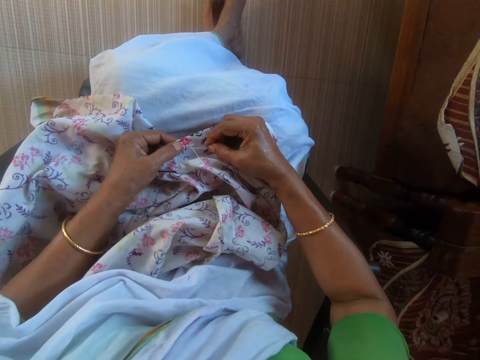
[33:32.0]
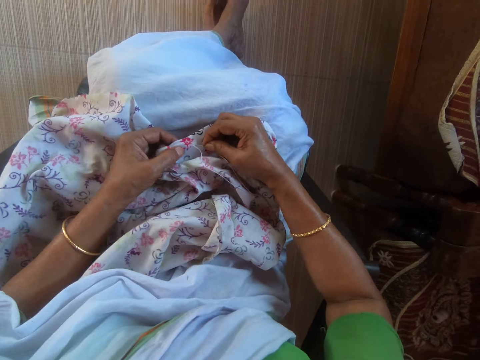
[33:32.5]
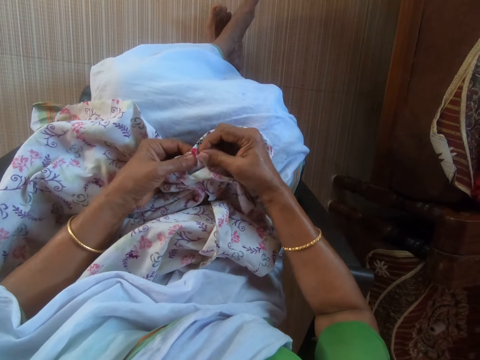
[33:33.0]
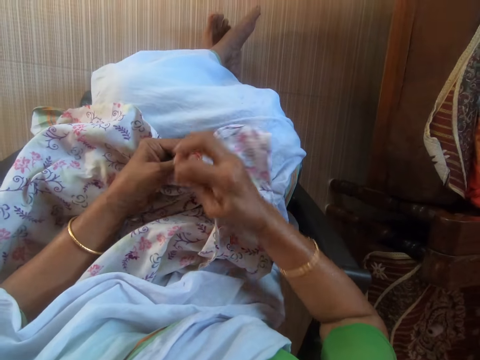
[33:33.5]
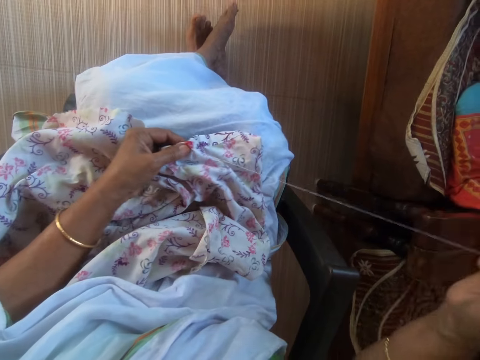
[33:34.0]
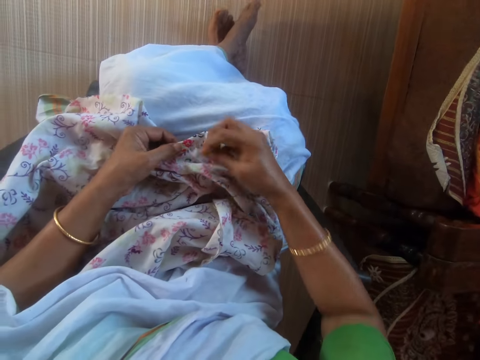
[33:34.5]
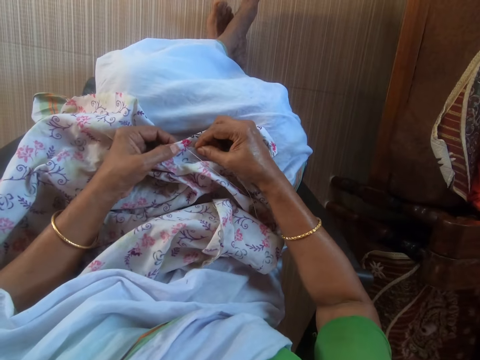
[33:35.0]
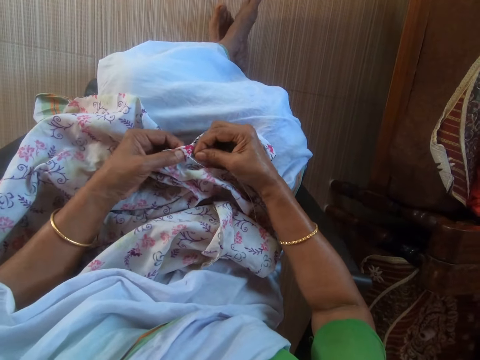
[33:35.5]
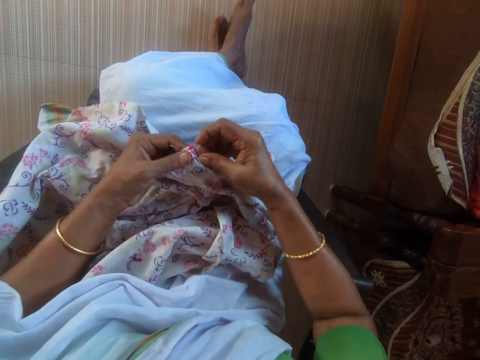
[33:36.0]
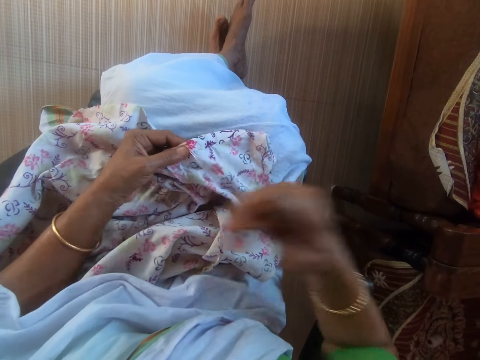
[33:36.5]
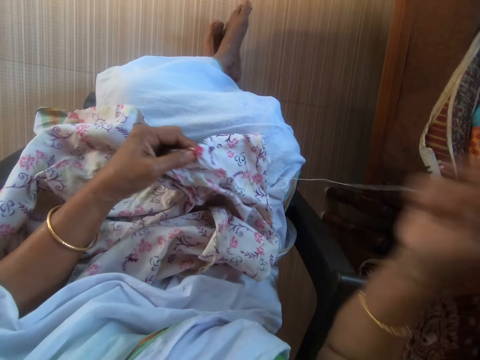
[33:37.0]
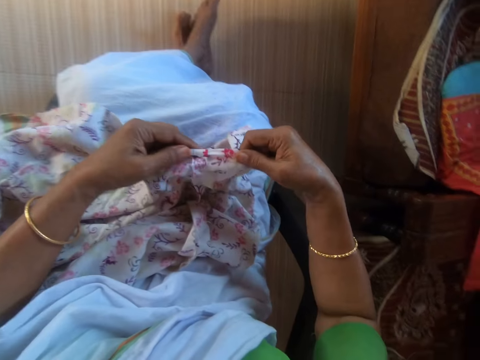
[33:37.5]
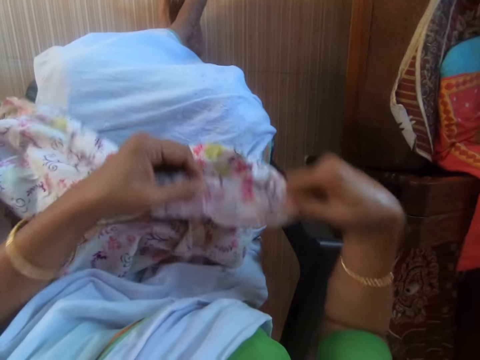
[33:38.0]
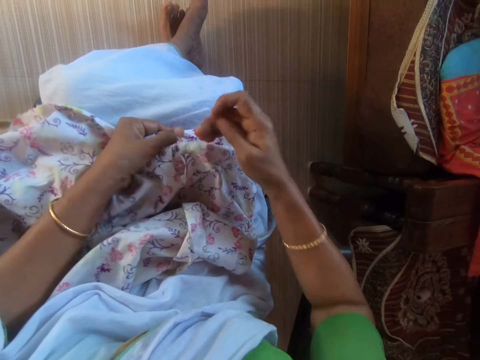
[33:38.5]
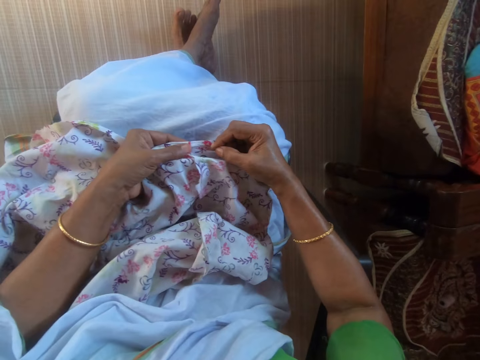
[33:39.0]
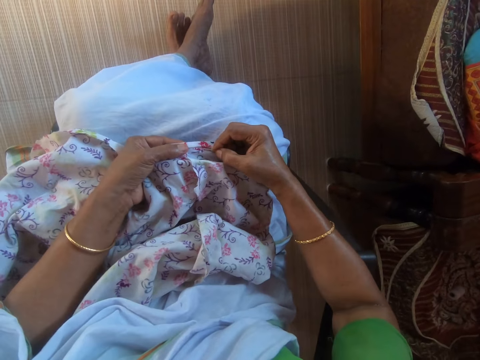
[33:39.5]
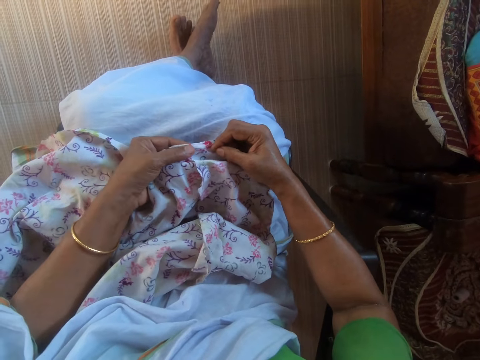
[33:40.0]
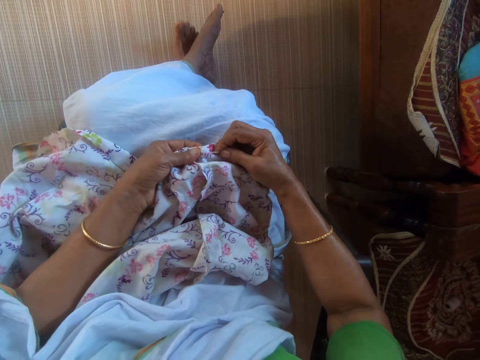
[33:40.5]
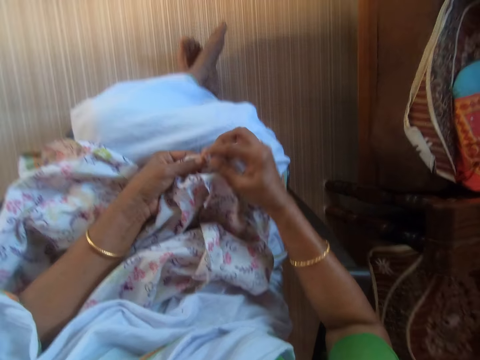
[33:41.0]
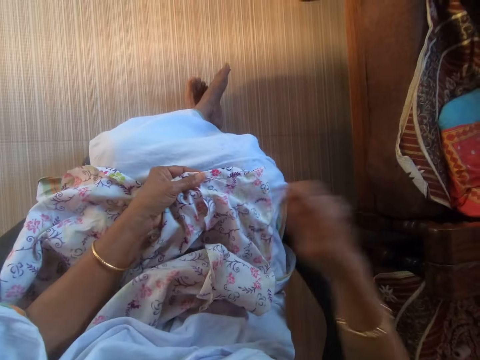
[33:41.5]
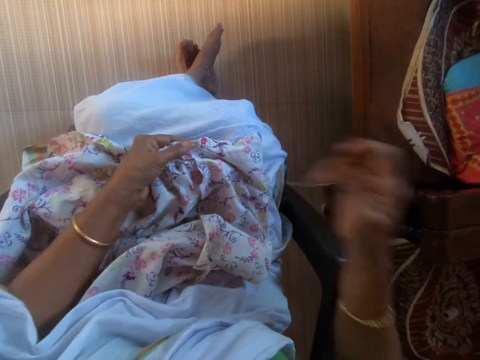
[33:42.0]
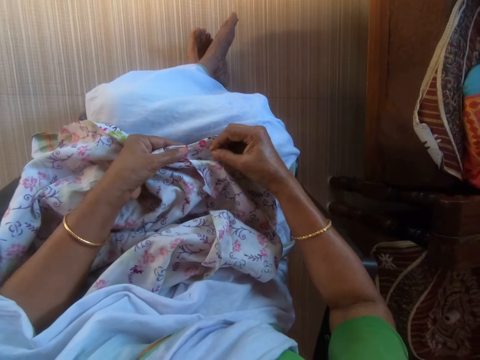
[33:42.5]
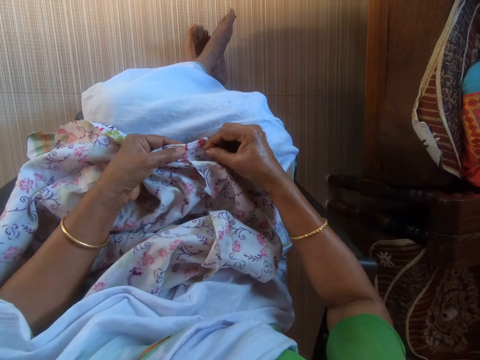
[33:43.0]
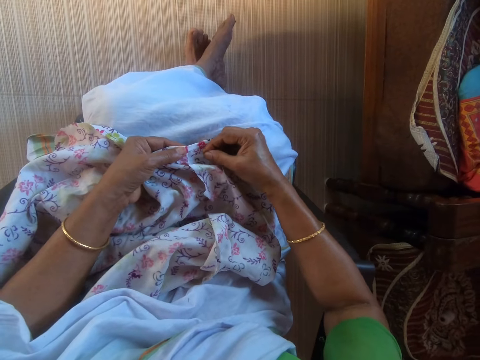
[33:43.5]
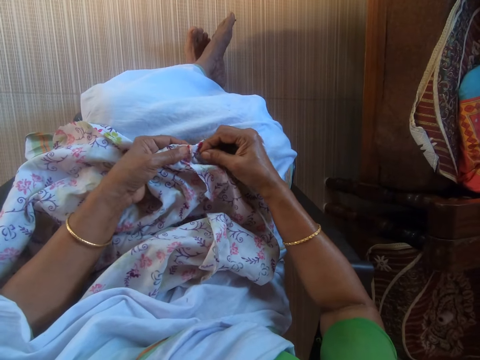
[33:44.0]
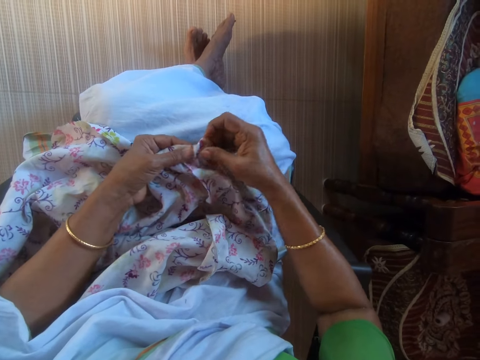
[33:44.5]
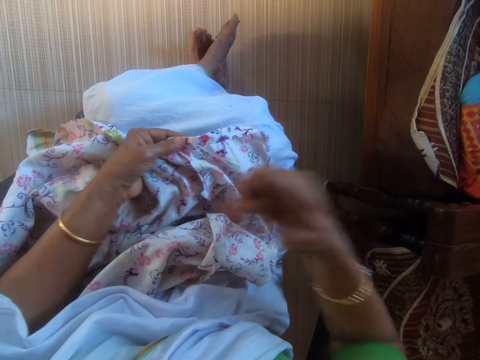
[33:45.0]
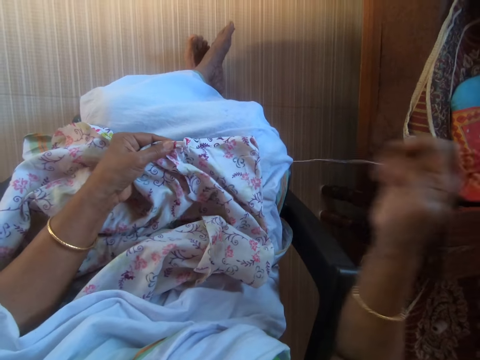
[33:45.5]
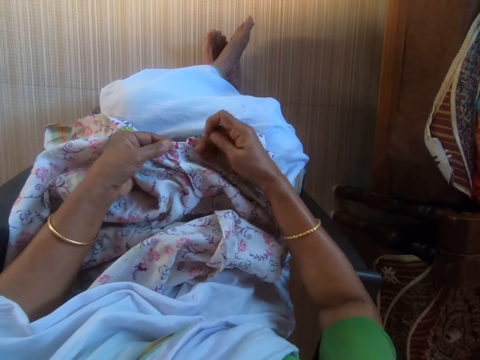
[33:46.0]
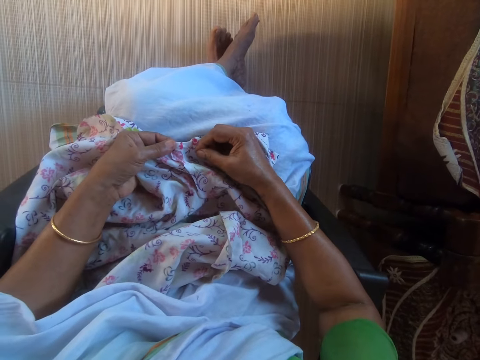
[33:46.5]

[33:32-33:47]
The camera wearer adjusts the cloth on her lap with her hands. She stitches the cloth on her lap with the threaded needle in her right hand.

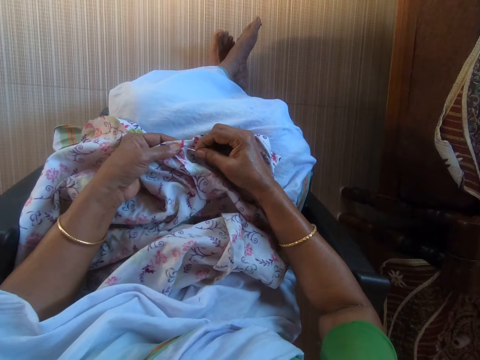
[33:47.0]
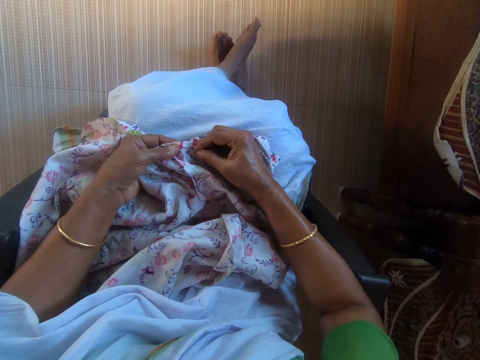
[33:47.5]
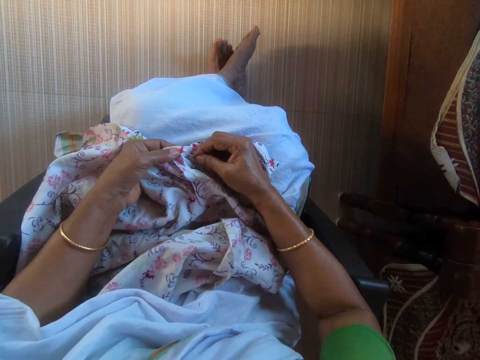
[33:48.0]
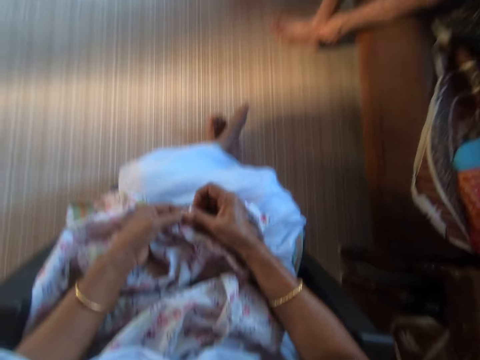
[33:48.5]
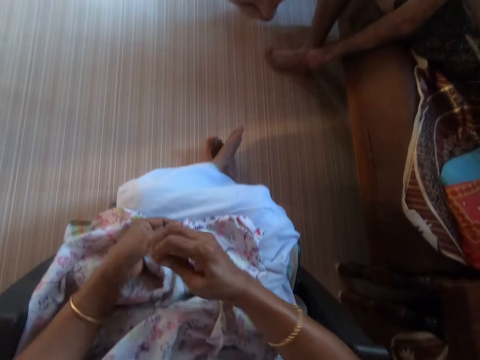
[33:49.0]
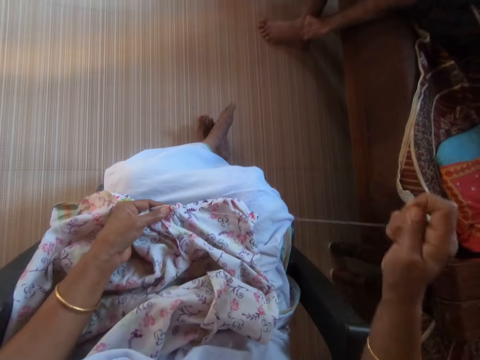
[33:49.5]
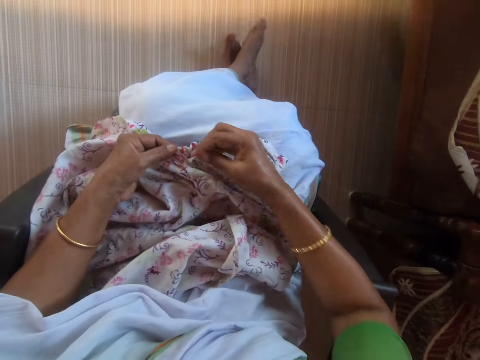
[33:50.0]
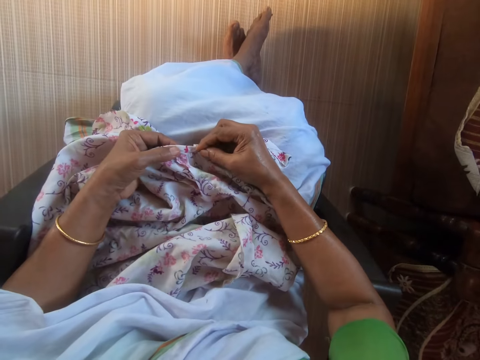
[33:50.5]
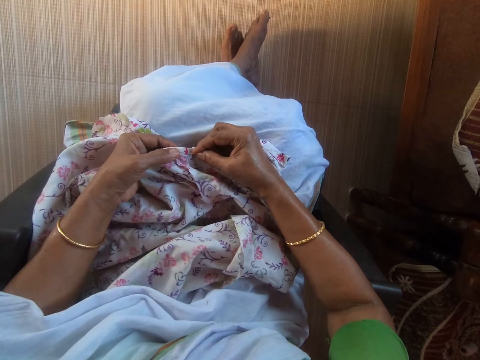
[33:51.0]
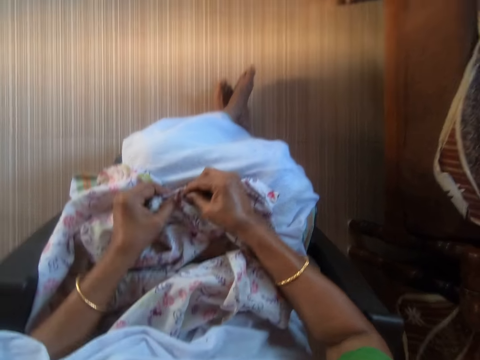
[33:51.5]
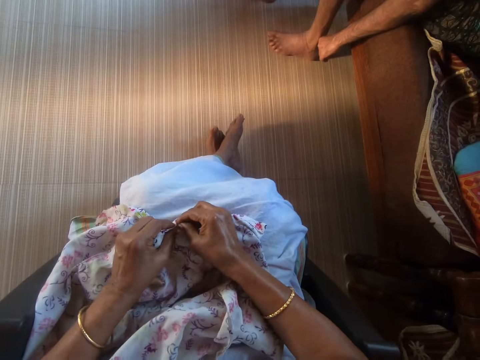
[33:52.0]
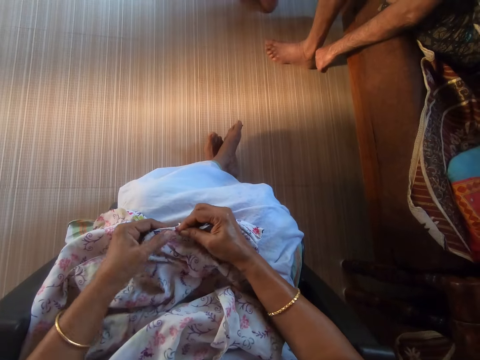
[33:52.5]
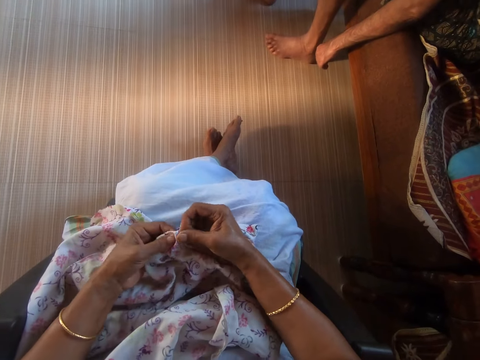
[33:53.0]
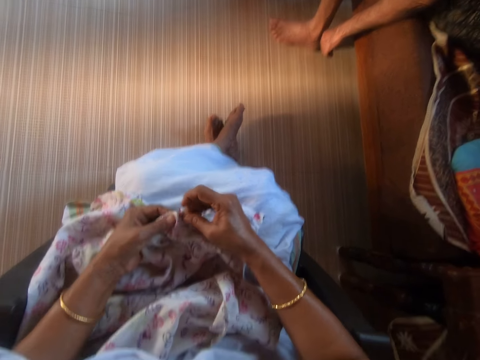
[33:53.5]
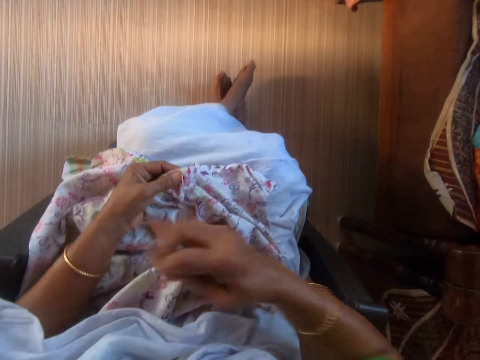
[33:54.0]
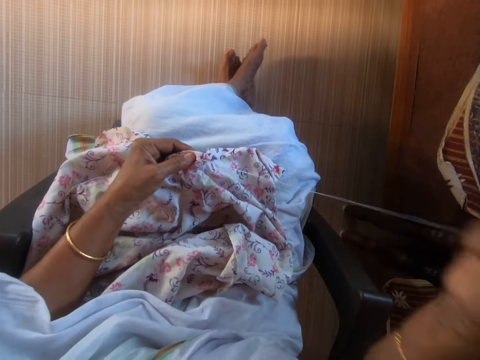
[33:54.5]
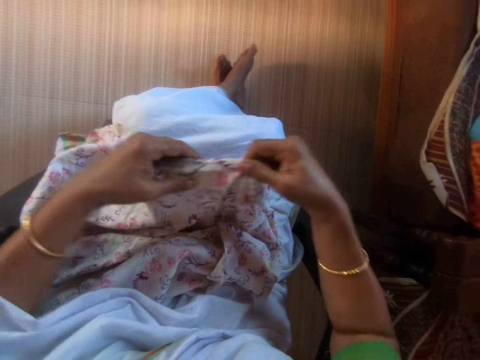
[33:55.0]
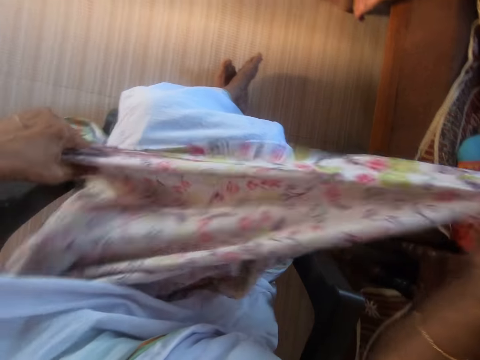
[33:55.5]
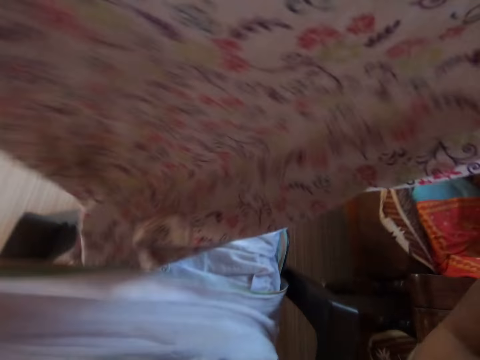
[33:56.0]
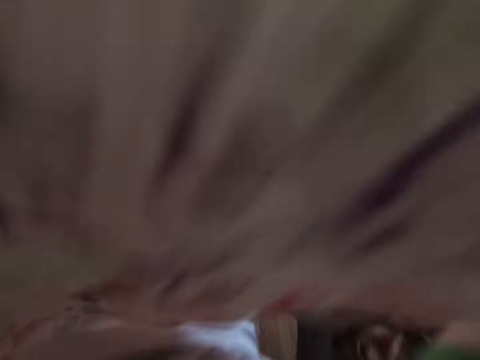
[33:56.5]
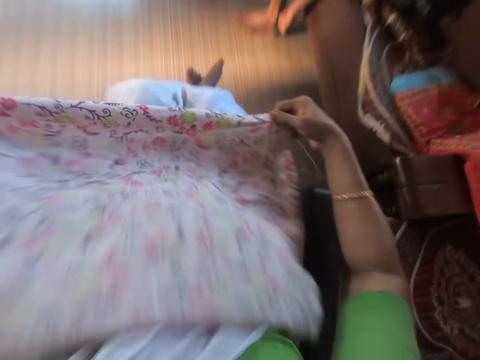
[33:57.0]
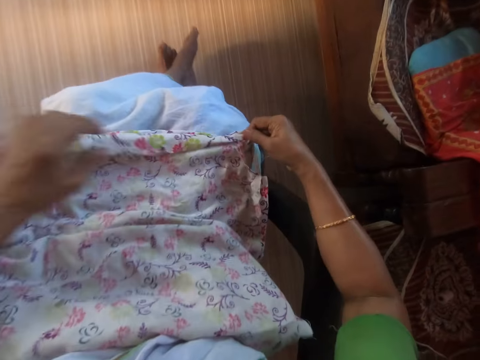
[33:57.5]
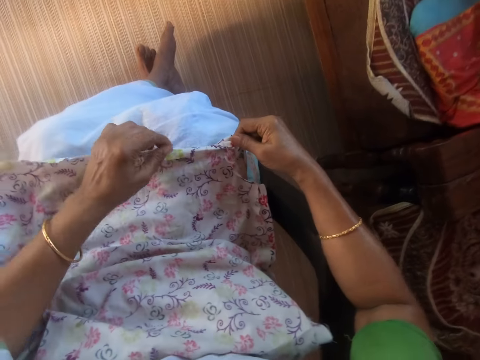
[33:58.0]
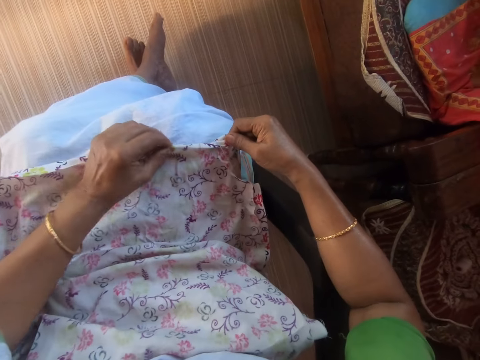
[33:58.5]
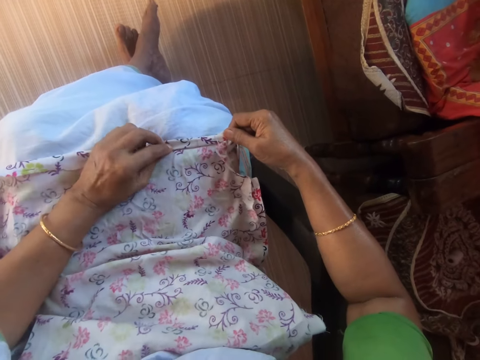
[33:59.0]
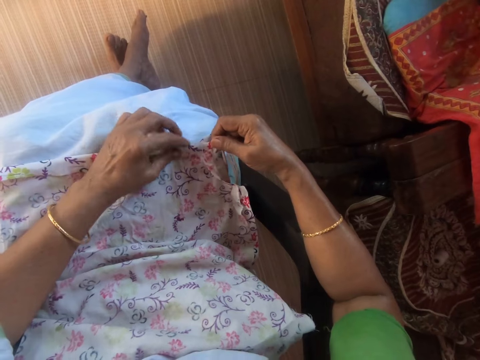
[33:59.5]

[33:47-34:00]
The camera wearer adjusts the cloth on her lap with her hands.
